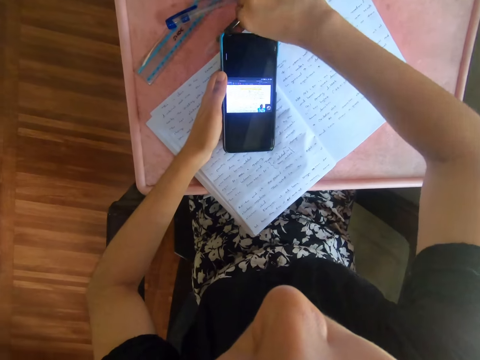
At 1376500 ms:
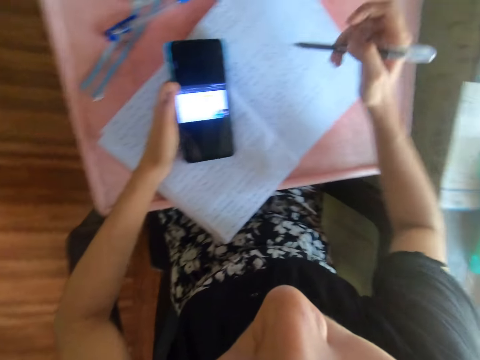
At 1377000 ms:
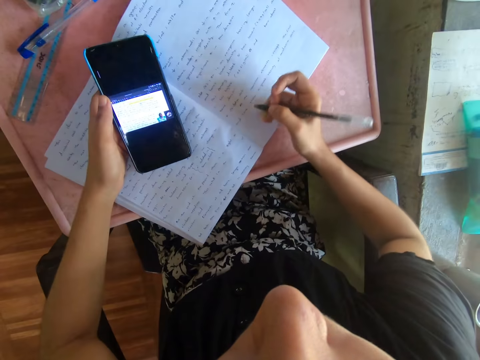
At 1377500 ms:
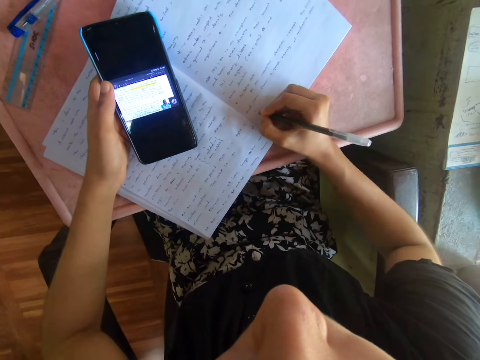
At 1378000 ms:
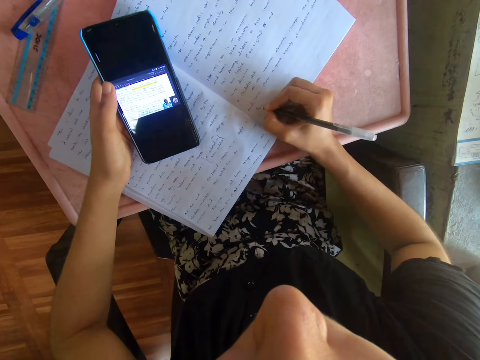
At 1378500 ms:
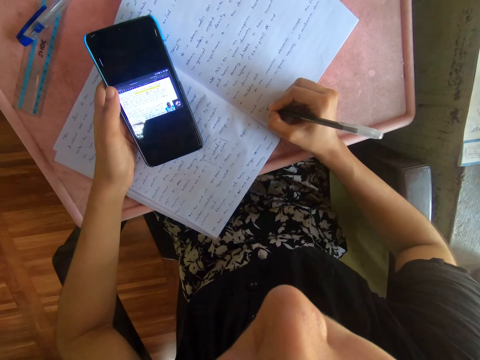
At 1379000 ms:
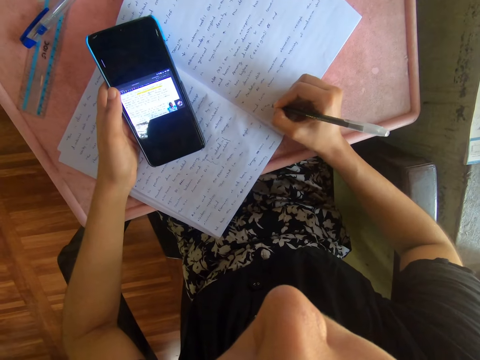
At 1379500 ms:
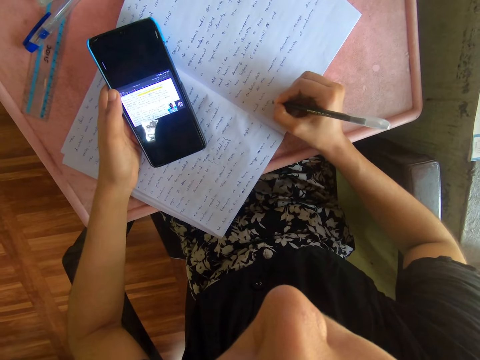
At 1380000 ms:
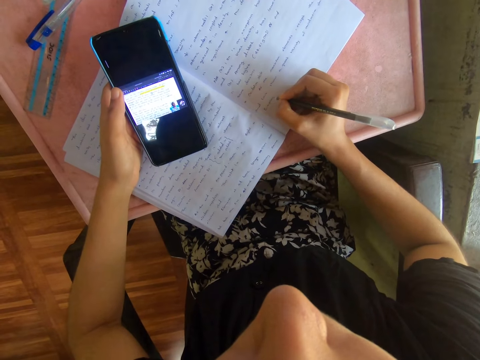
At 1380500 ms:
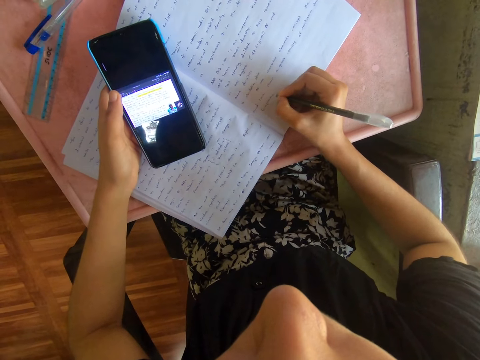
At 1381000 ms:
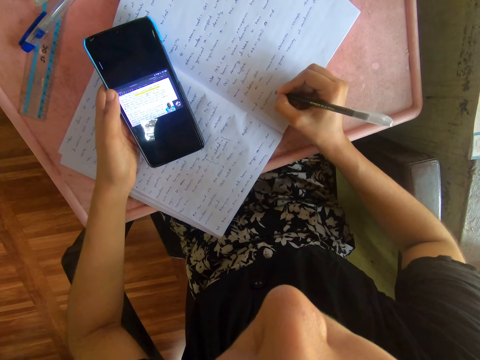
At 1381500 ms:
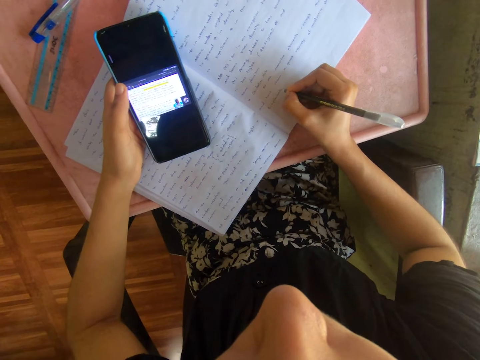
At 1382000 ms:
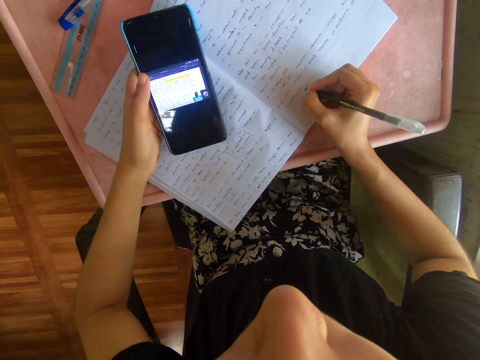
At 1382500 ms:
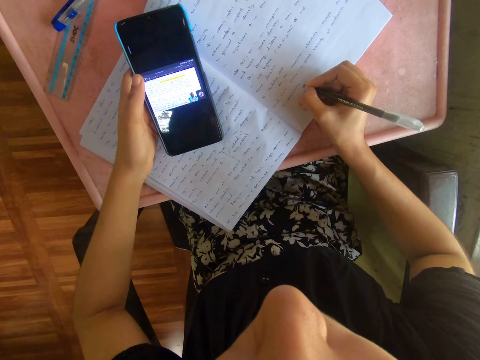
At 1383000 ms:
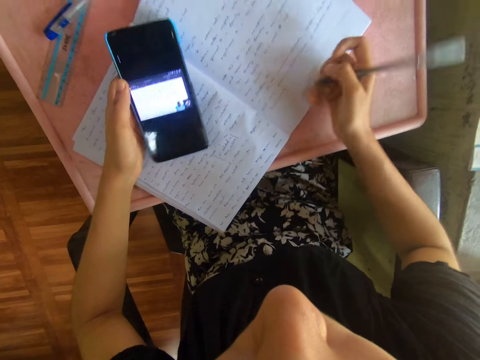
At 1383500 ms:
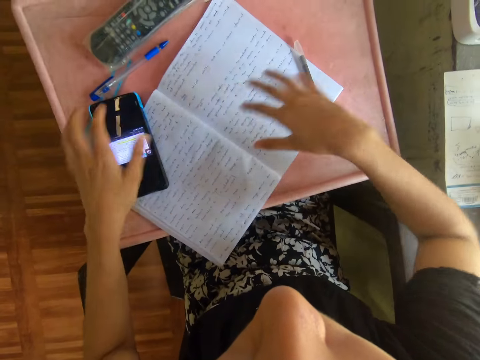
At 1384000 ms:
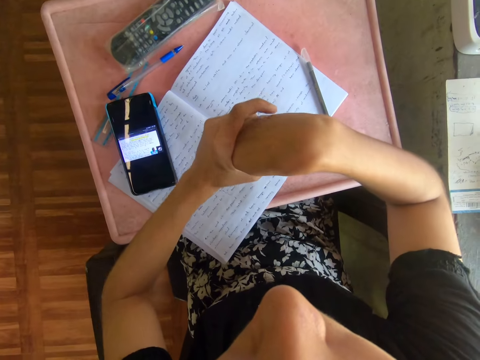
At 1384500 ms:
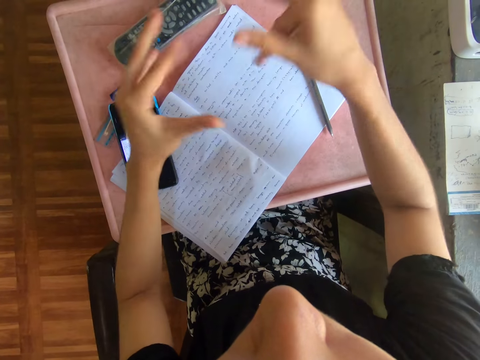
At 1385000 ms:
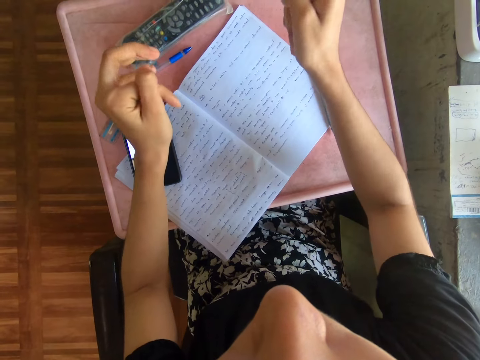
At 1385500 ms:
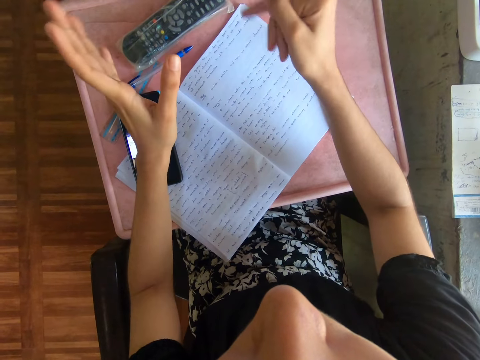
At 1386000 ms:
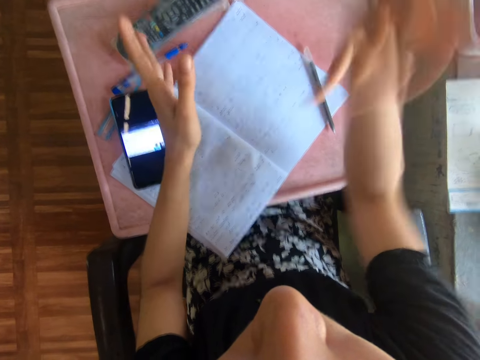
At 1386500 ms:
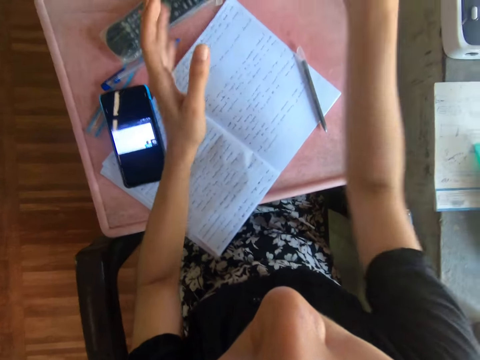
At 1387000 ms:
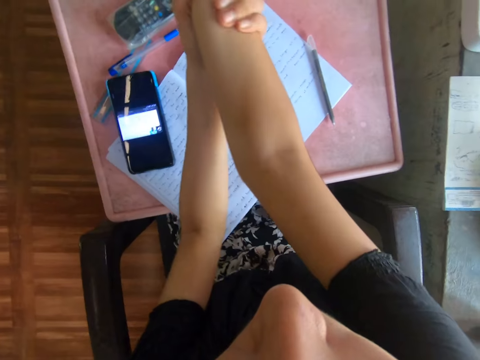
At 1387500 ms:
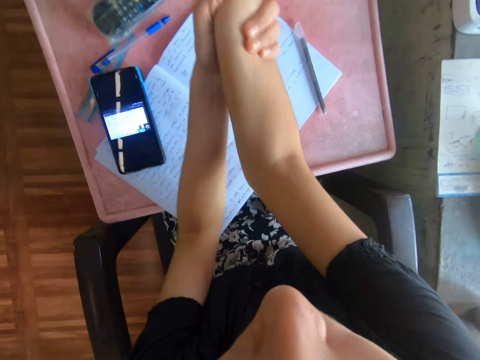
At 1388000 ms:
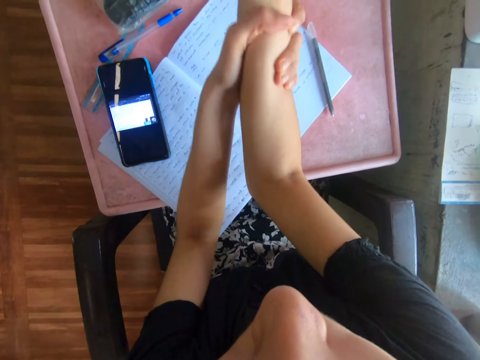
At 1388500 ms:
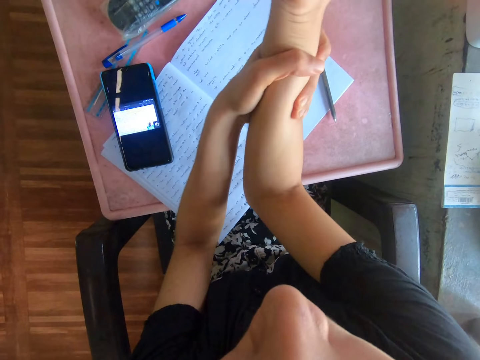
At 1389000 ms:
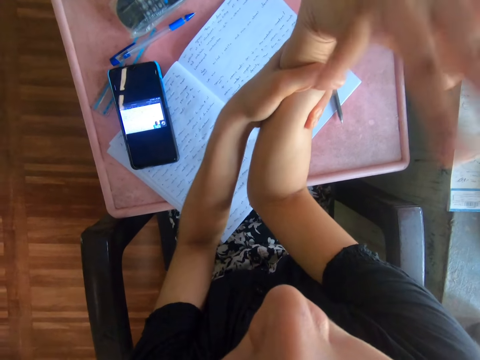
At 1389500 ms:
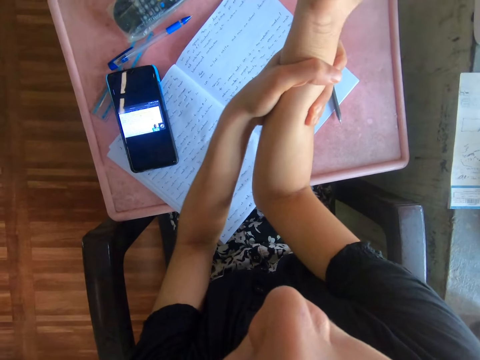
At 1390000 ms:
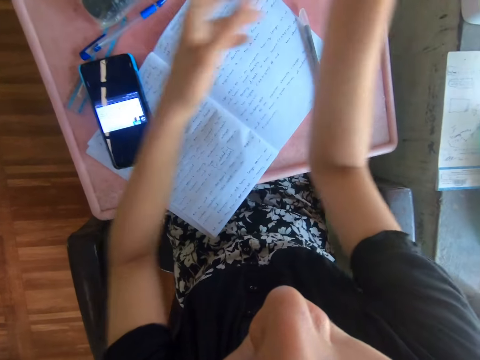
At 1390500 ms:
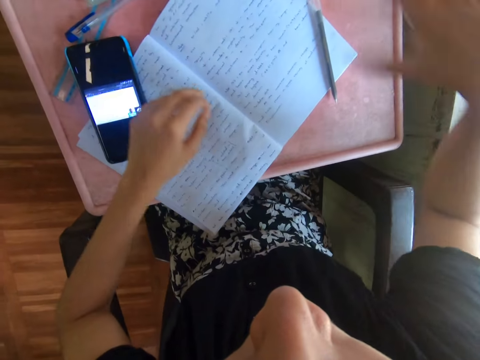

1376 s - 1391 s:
The camera wearer drops a pen on the table. She picks up the pen on top of the table. She writes on the book with the pen. She looks at the phone. She writes on the book. She drops the pen on the book. She puts the cellphone on top of the book. She stretches her hands. She shakes her hand. She holds her hand. She shakes her hand.

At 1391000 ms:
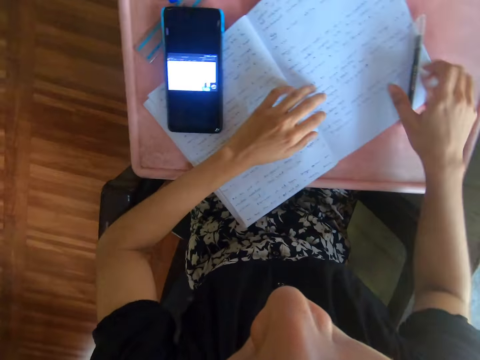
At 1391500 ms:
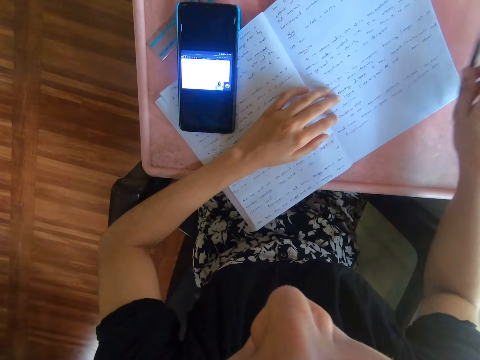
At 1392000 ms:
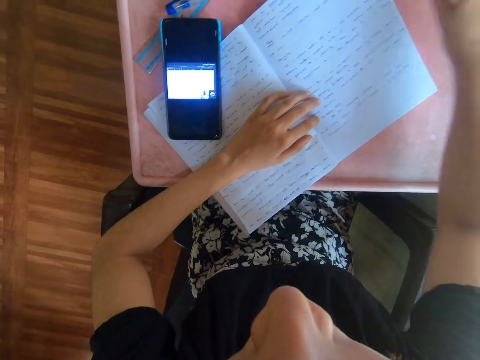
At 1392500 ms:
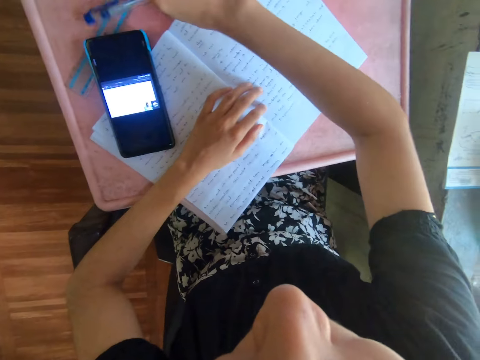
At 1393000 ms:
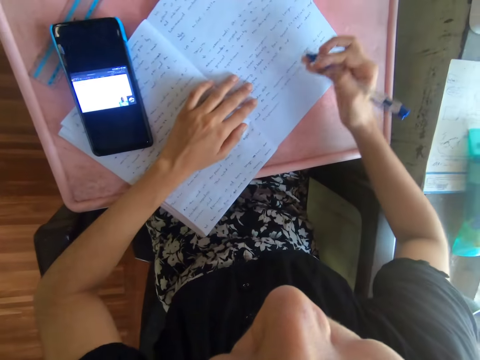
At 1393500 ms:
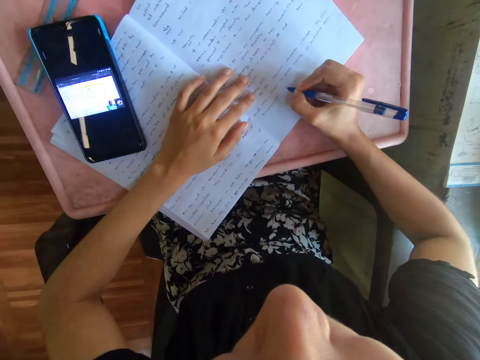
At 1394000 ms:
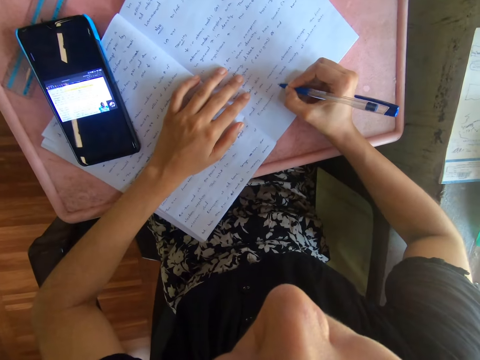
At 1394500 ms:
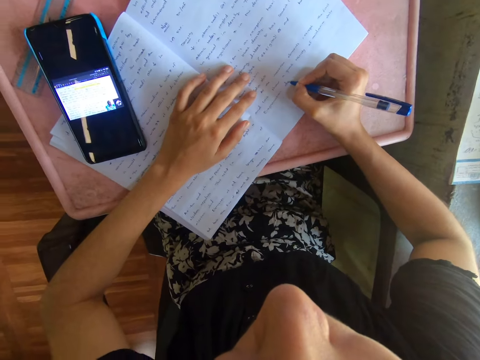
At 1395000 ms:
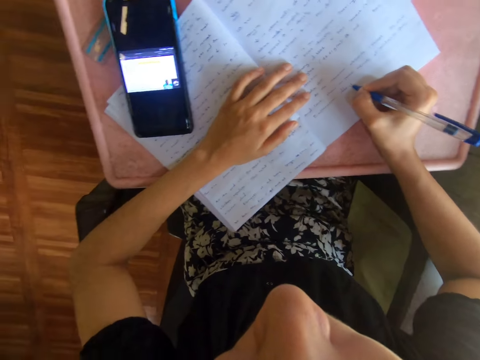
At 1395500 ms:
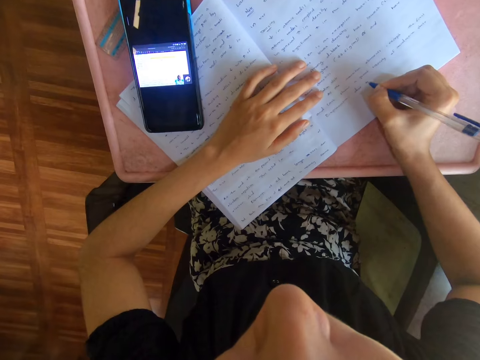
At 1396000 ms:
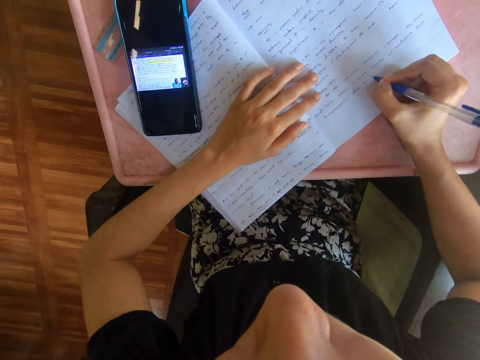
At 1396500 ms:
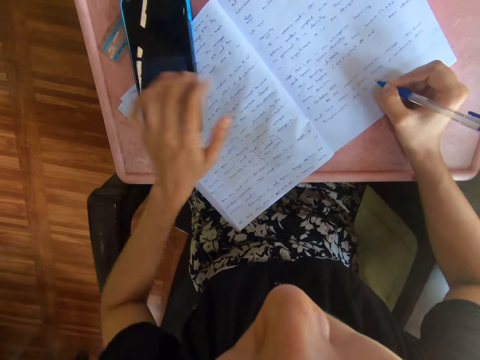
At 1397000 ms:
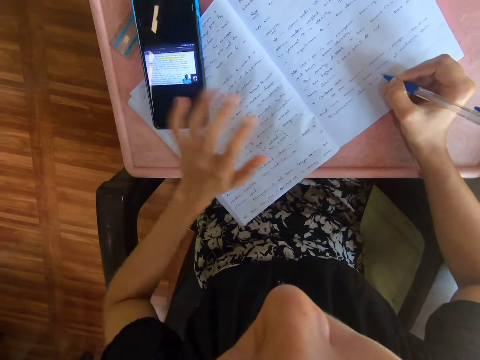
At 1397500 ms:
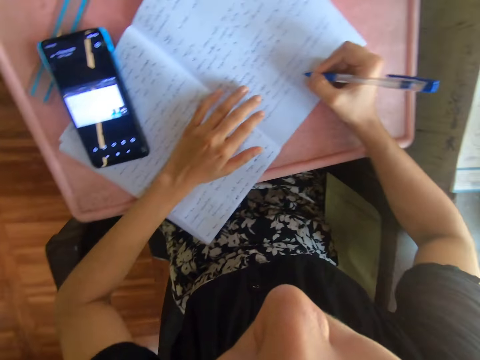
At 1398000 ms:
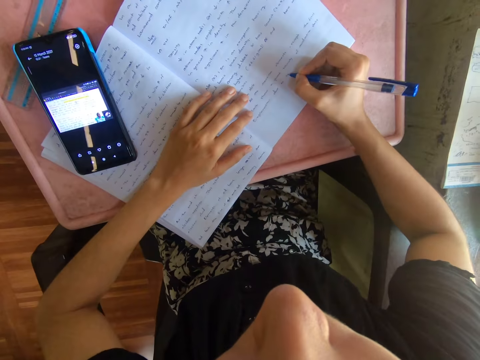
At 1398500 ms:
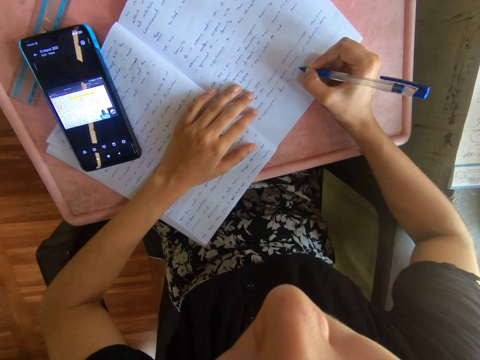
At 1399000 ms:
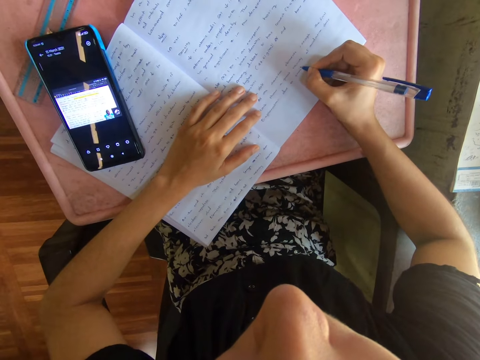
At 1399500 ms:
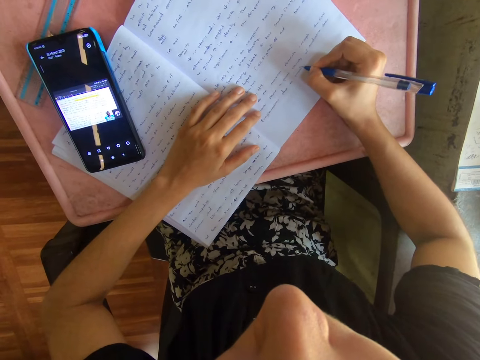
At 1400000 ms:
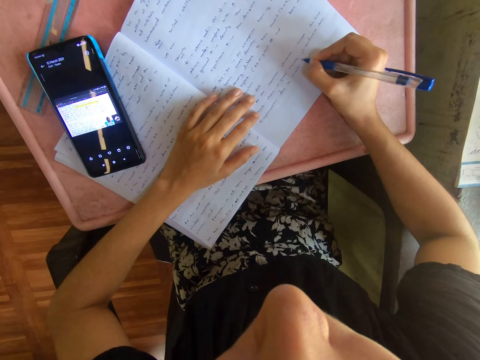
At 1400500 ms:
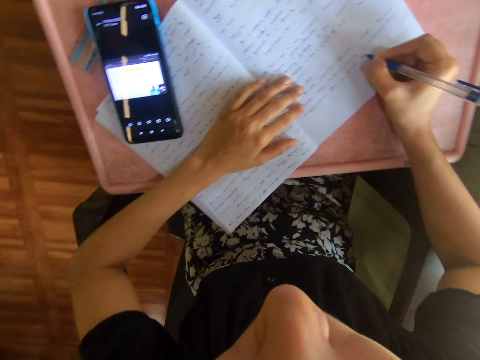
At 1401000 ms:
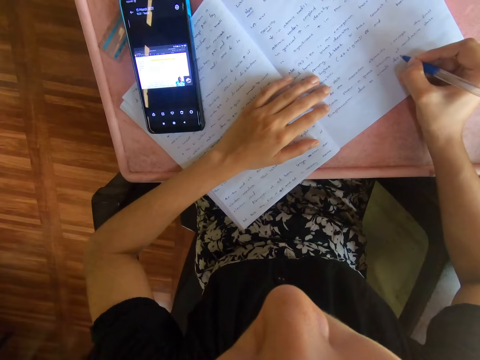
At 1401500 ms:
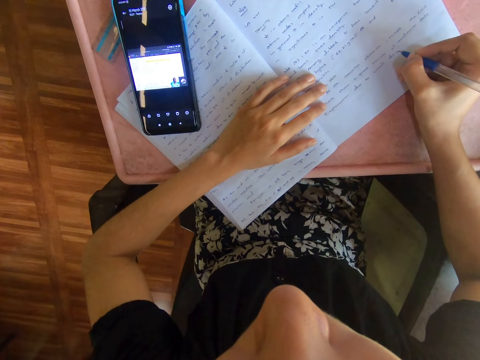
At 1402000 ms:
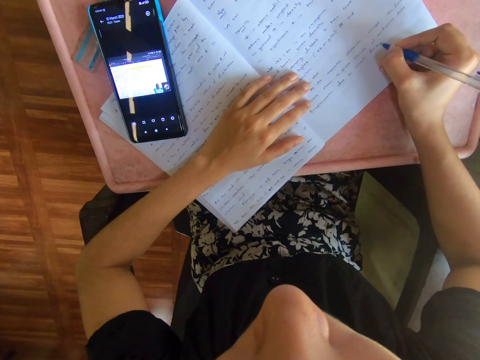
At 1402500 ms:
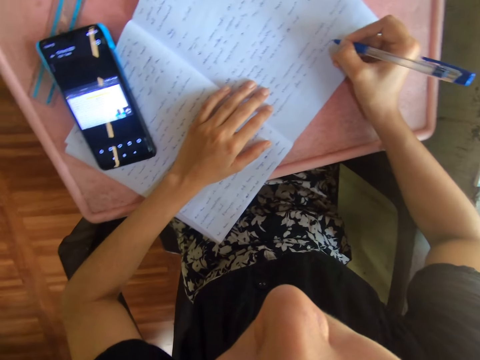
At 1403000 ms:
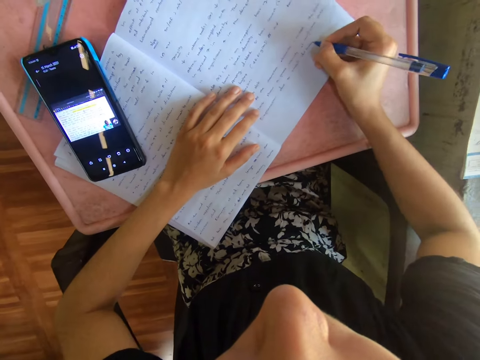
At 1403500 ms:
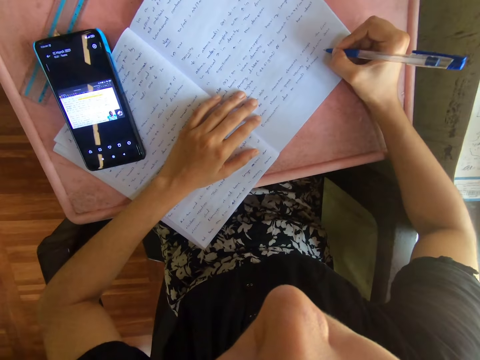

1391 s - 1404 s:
The camera wearer picks up the pen on top of the table. They move the pen on the table. They put the pen on top of the table. They pick up the pen on top of the table. They write on the book. They look at the phone. They press the phone. They write on the book with the pen on top of the table. They look at the phone. They write on the book.
